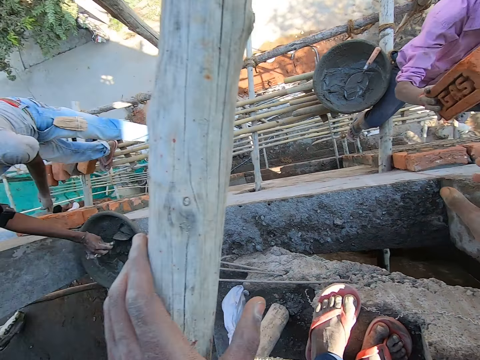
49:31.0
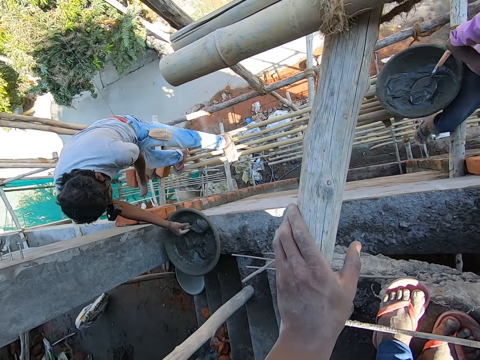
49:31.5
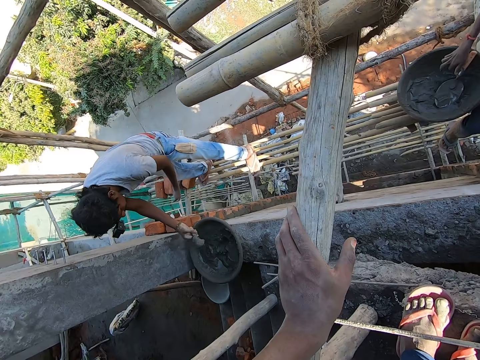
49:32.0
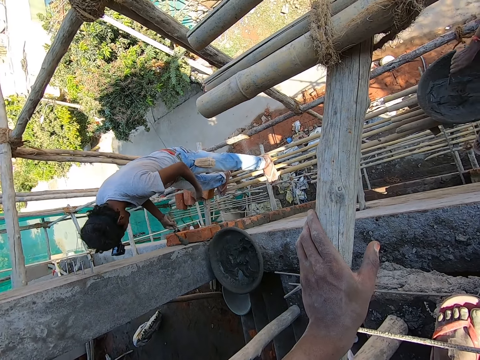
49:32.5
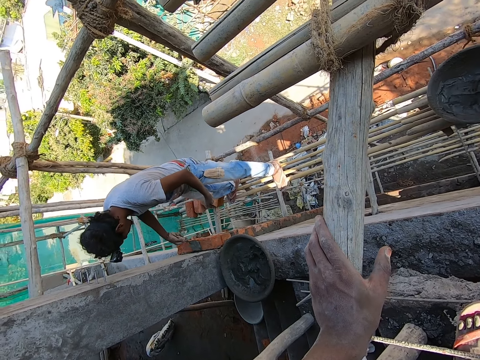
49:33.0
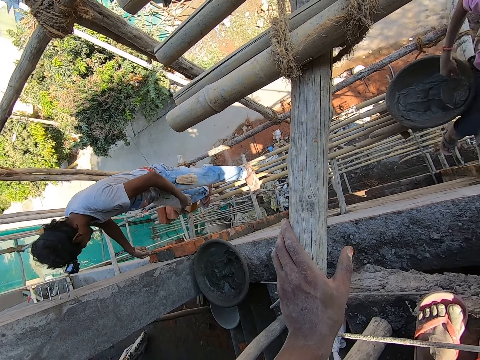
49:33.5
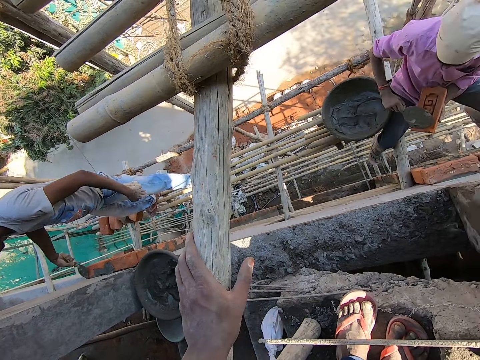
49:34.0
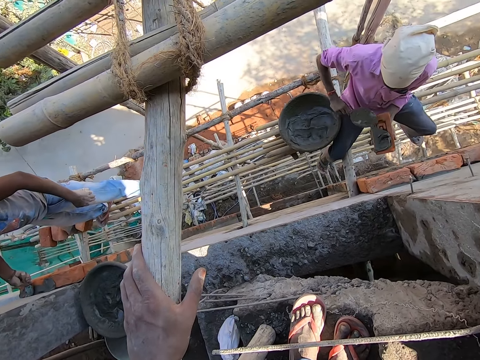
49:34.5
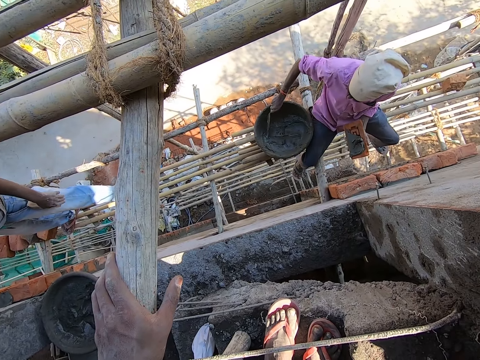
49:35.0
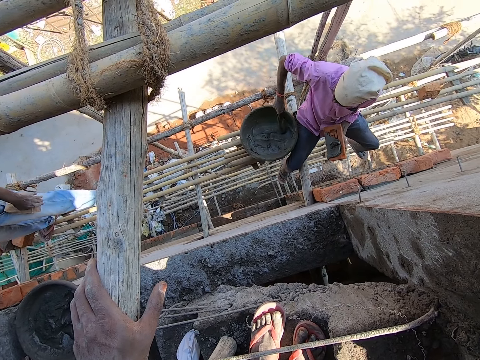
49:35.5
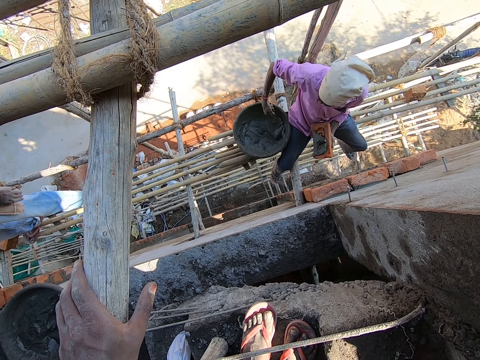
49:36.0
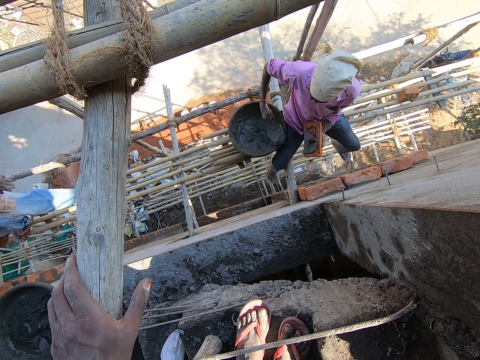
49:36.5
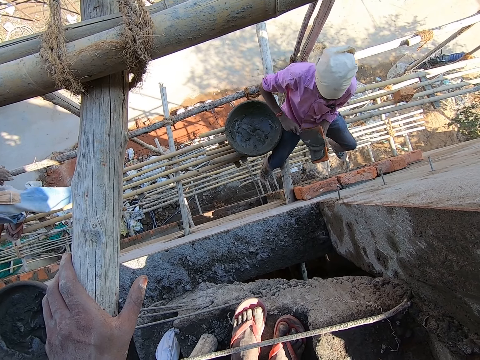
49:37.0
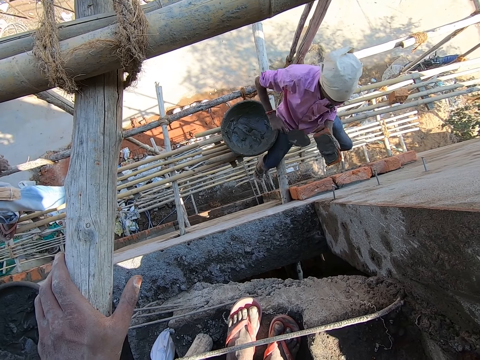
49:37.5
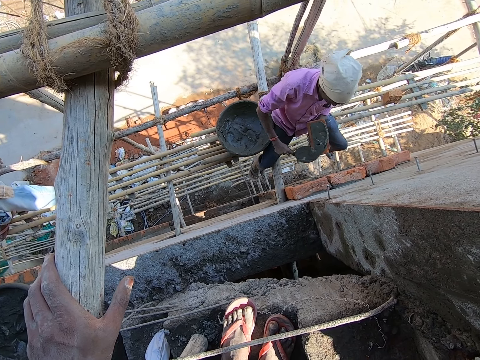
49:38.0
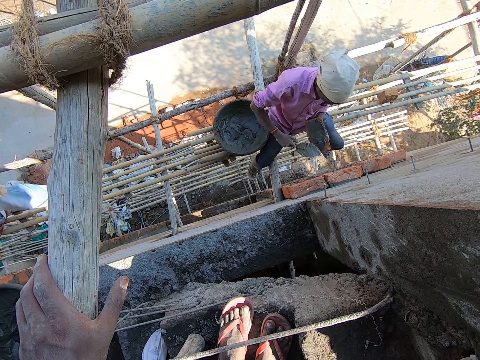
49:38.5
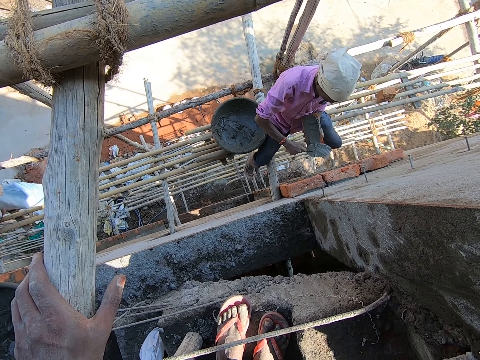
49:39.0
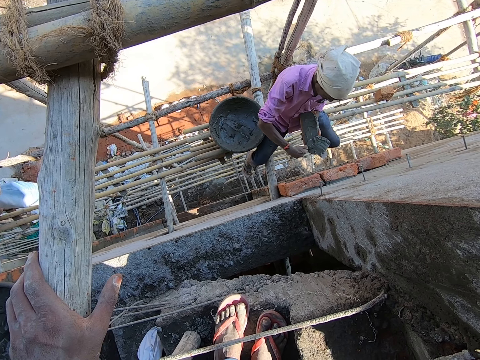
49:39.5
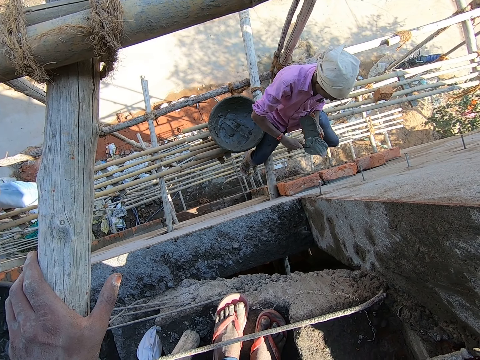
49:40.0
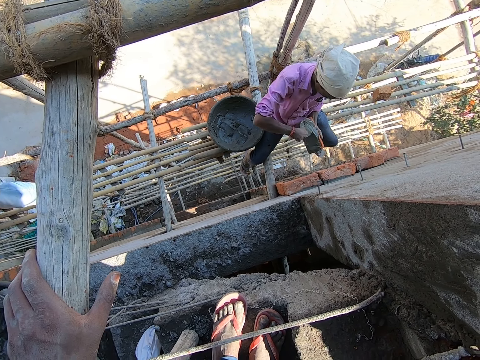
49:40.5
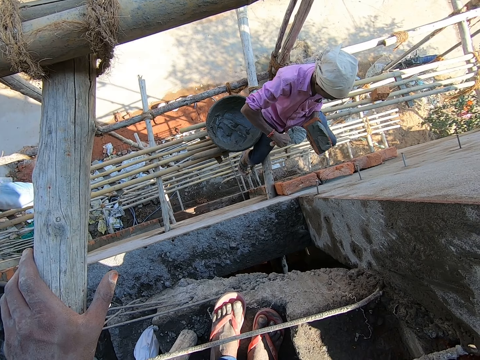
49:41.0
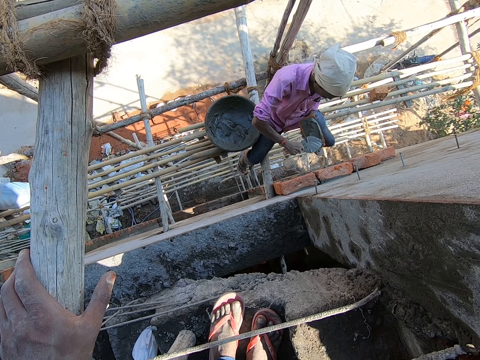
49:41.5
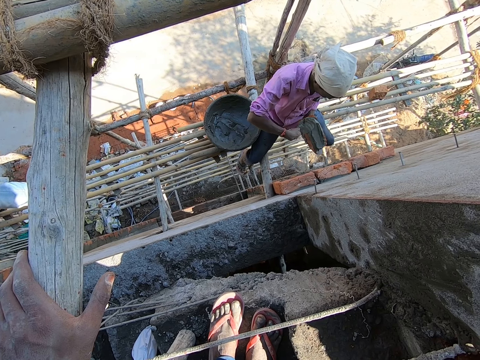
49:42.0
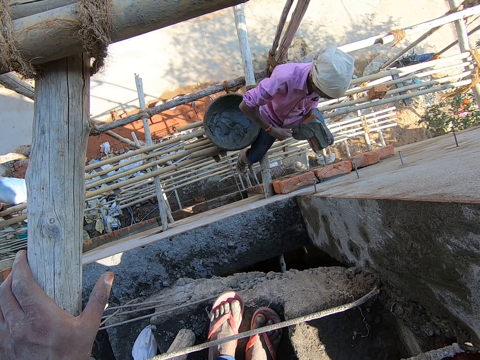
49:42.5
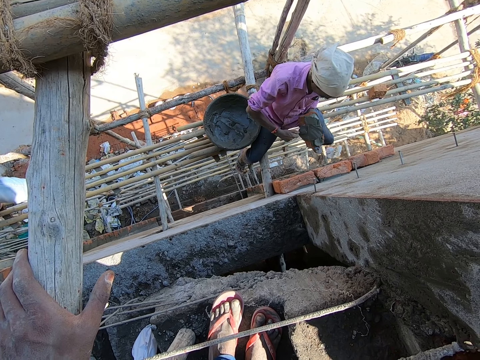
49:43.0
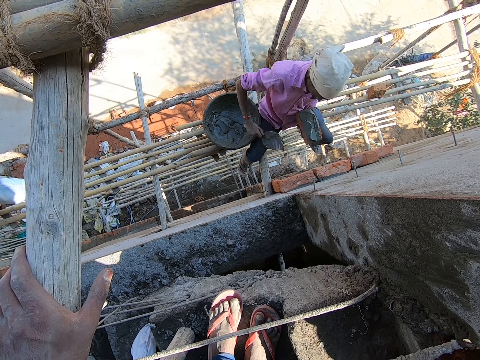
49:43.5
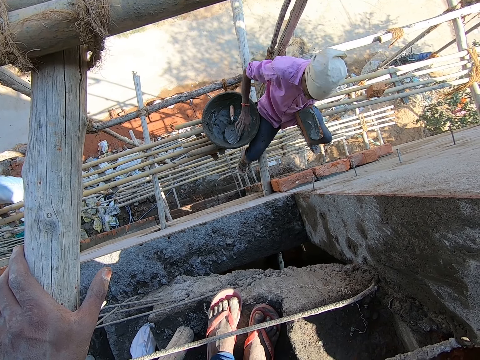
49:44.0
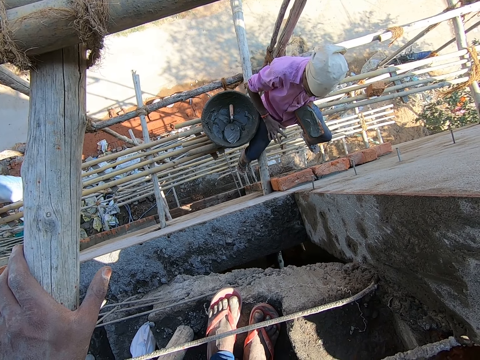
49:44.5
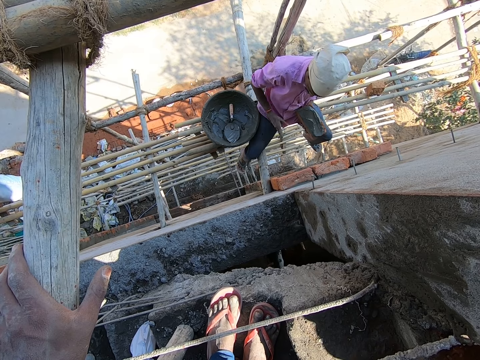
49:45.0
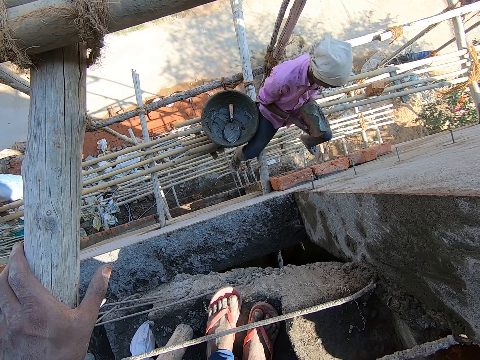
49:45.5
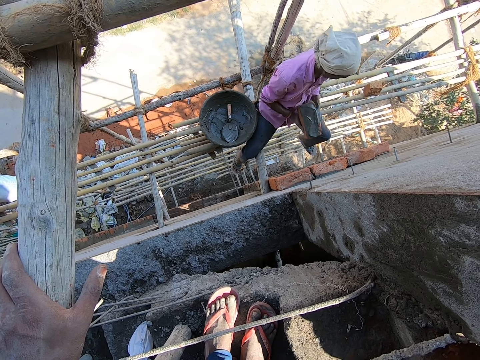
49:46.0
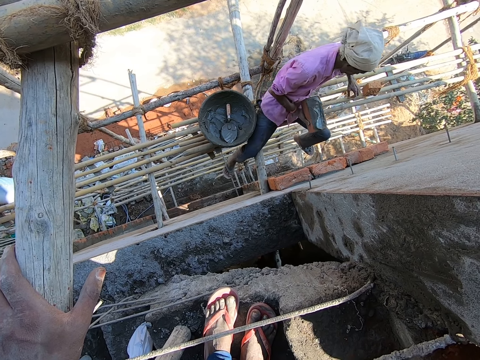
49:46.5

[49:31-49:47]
A man picks the trowel in the head pan with his right hand. The man takes mortar from the head pan with the trowel in his right hand. The camera wearer looks around. Another man picks the trowel in the head pan with his right hand. The first man pours the mortar in the trowel on the bricks on the wall. The other man takes mortar from the head pan with the trowel in his right hand. The first man plasters the bricks on the wall with the mortar on the trowel in his right hand. The other man puts the mortar in the trowel on the brick in his left hand. The other man takes mortar from the head pan with the trowel in his right hand. The other man puts the mortar in the trowel on the brick in his left hand. The other man smears the mortar on the brick with the trowel in his right hand. The camera wearer converses with the other man. The other man drops the trowel in his right hand in the head pan. The other man removes mortar on his trouser with his right hand.

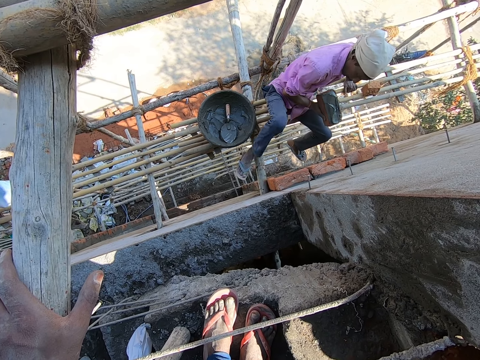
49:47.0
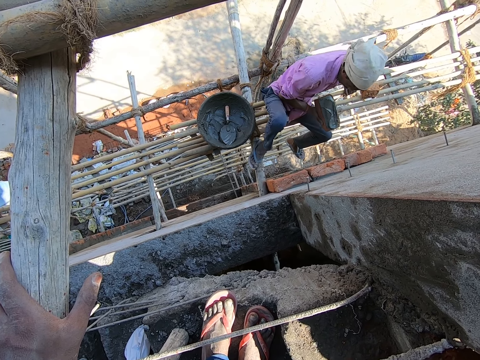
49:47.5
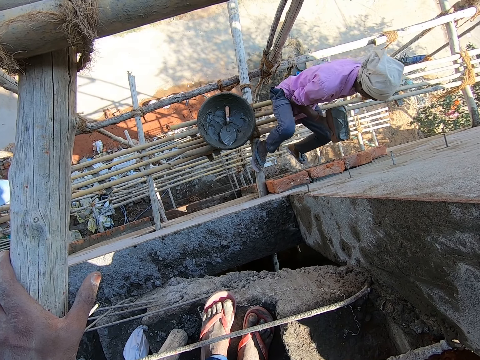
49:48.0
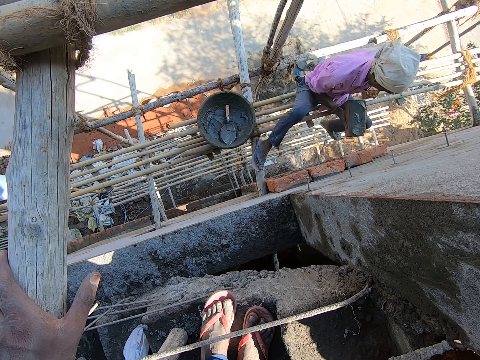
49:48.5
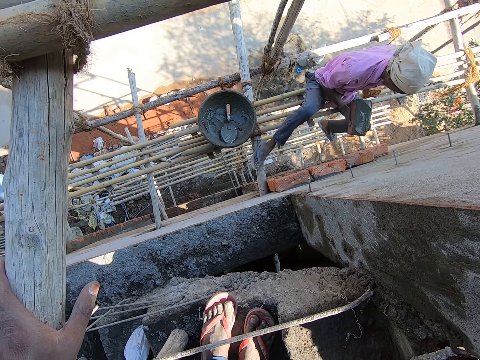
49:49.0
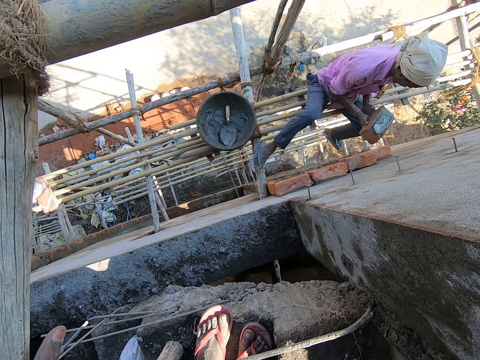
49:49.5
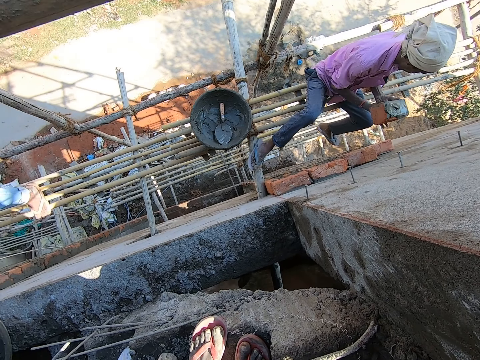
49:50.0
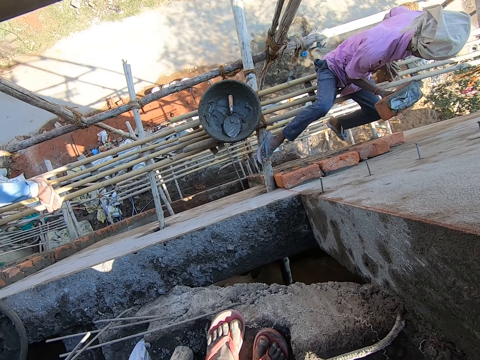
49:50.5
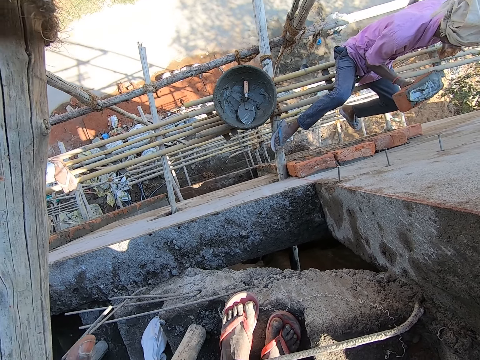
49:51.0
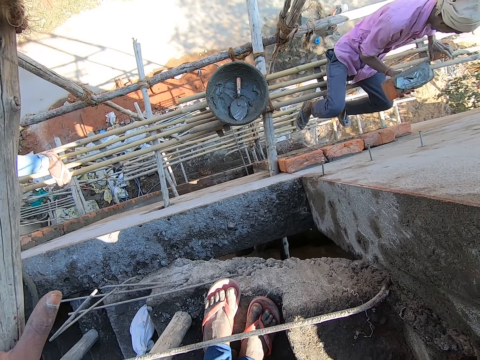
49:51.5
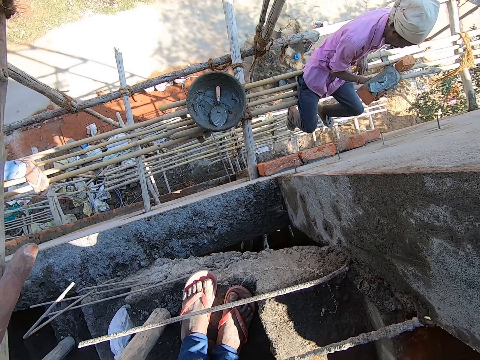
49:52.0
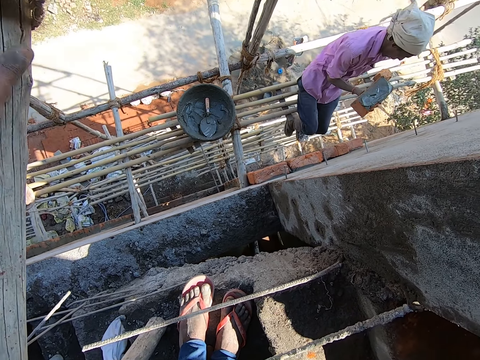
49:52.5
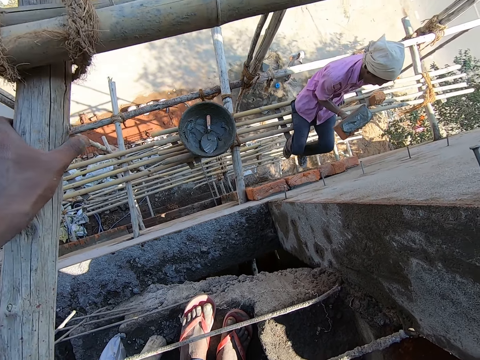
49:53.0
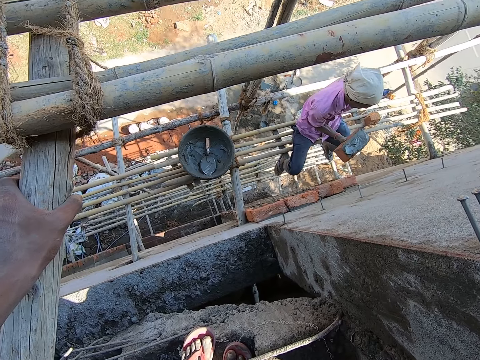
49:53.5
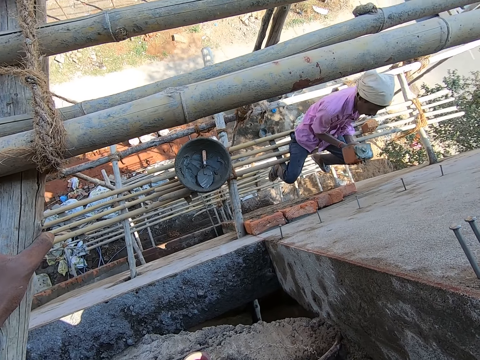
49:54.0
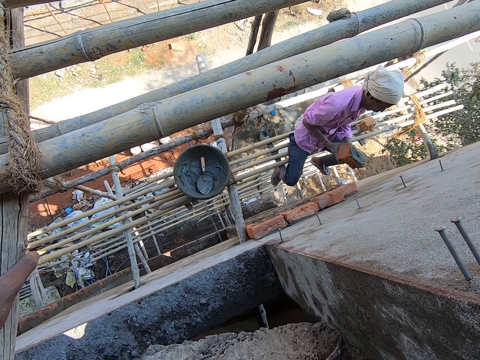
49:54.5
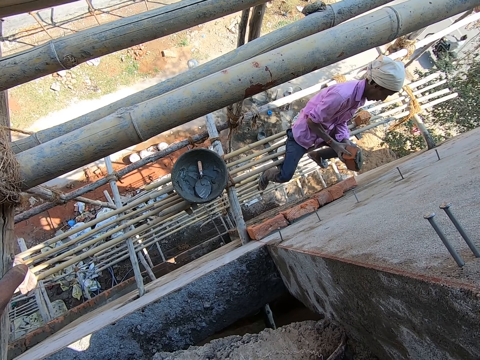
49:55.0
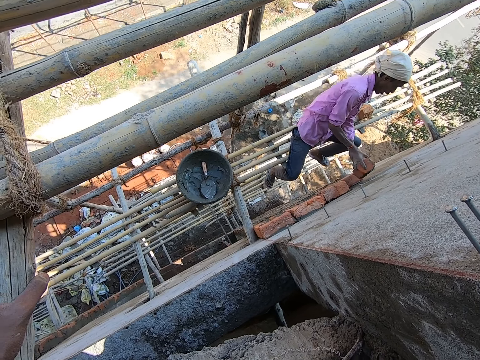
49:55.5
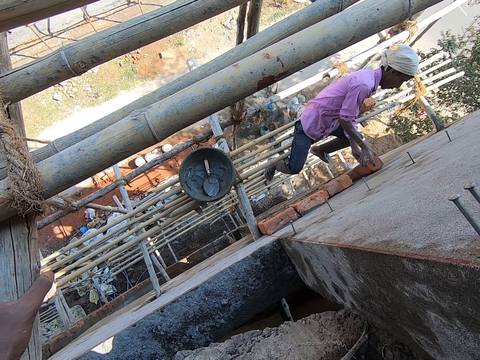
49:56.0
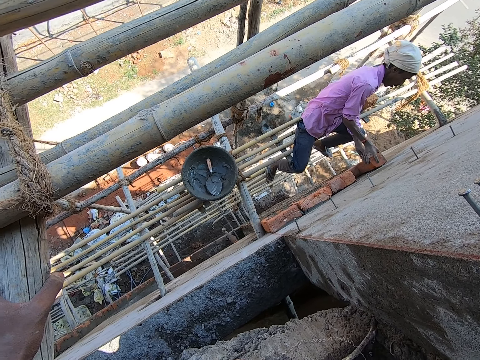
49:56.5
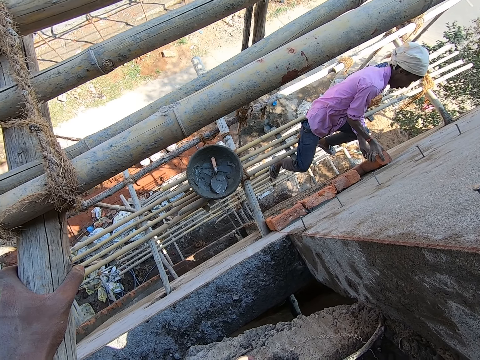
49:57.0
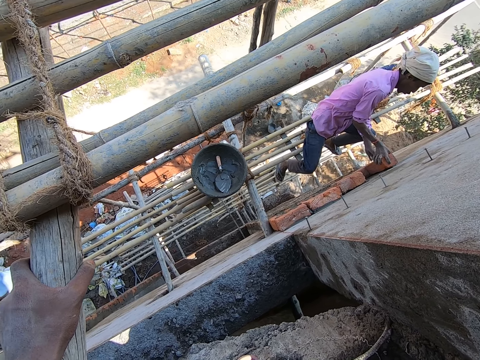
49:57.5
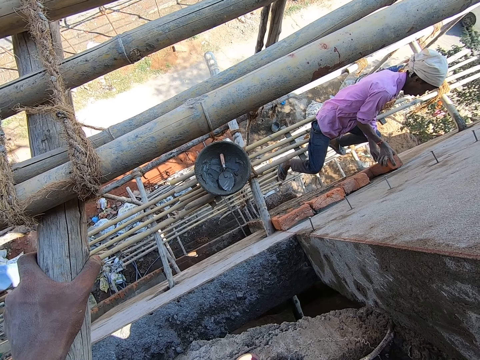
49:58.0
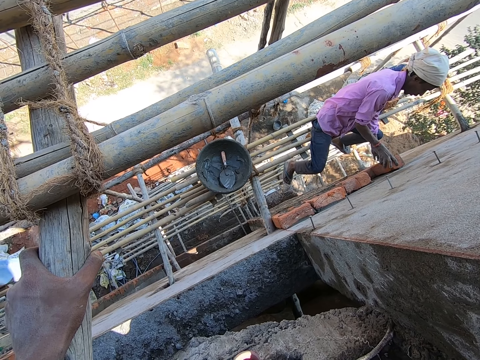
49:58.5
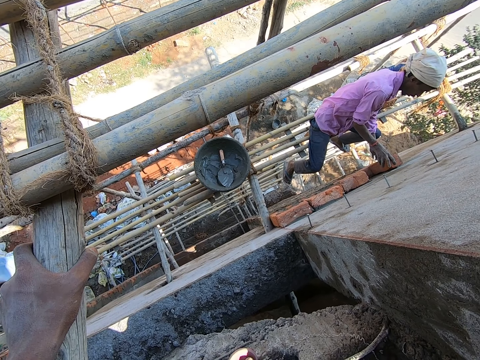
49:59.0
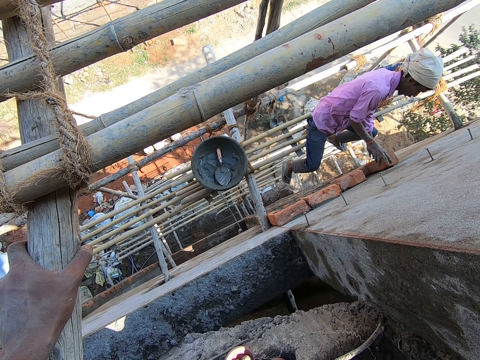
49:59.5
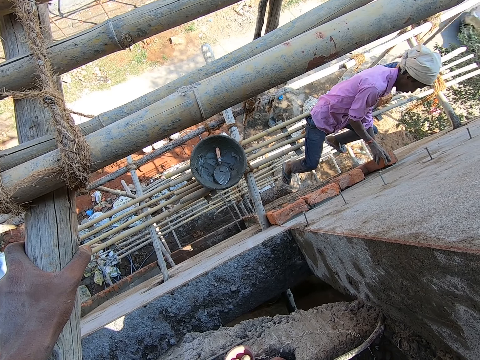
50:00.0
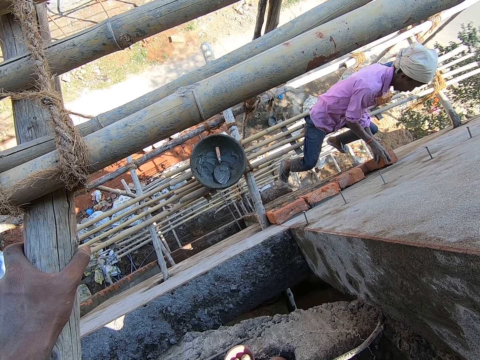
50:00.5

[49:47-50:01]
A man moves on the scaffolding. Another man hits a wall with a hammer in his right hand. The first man places the brick on the wall with both hands.
